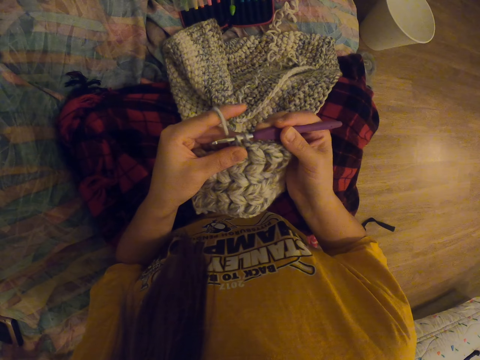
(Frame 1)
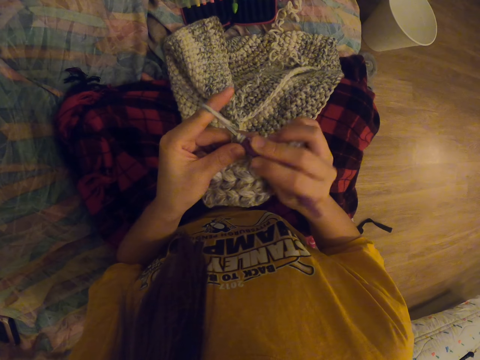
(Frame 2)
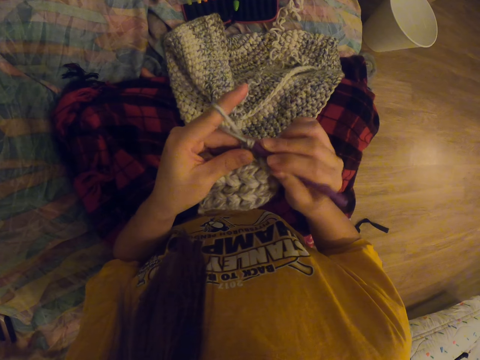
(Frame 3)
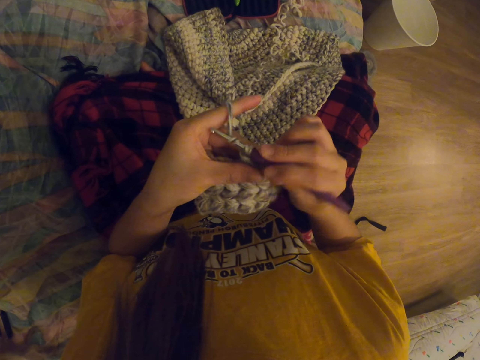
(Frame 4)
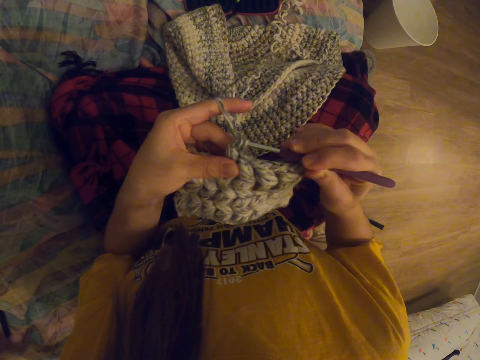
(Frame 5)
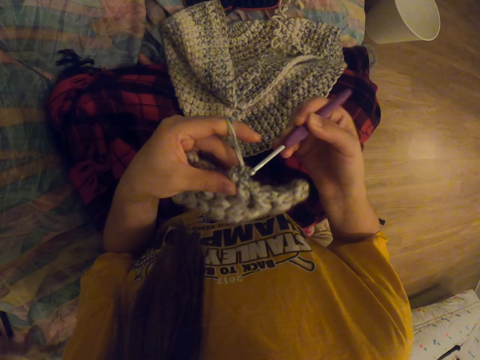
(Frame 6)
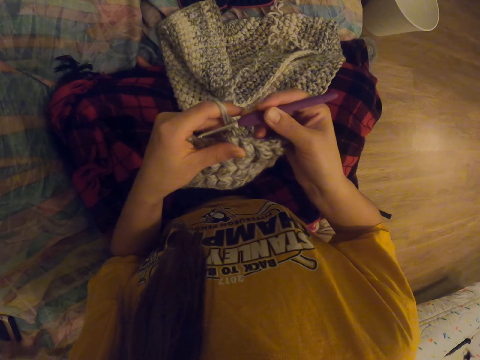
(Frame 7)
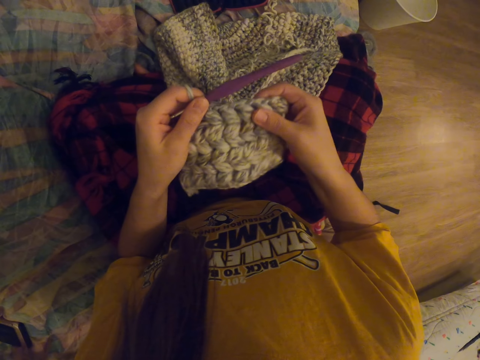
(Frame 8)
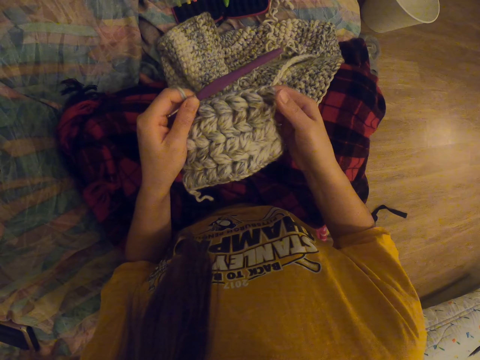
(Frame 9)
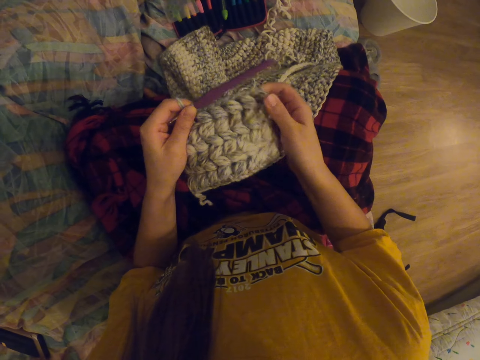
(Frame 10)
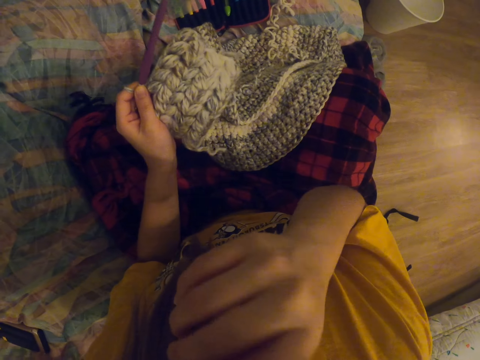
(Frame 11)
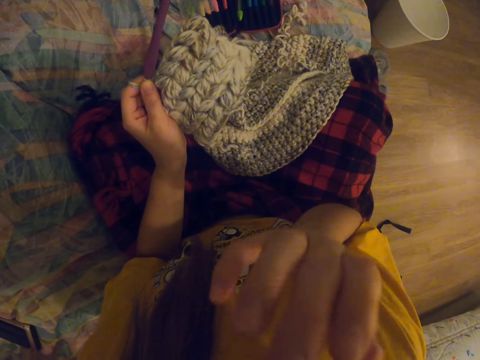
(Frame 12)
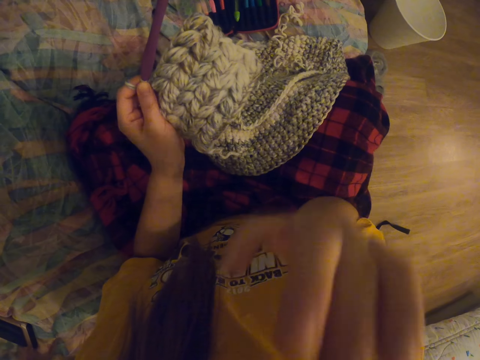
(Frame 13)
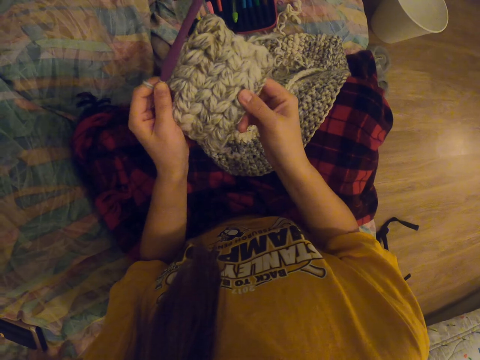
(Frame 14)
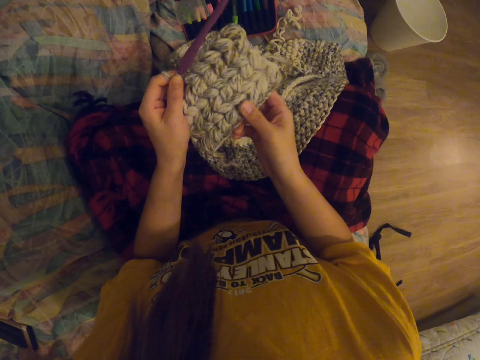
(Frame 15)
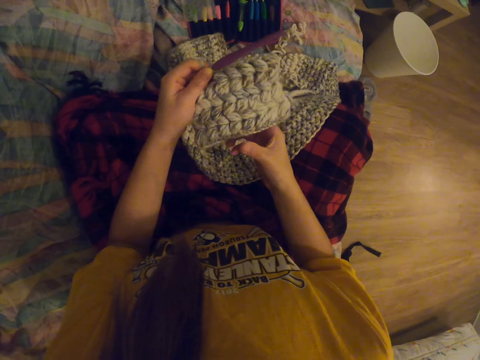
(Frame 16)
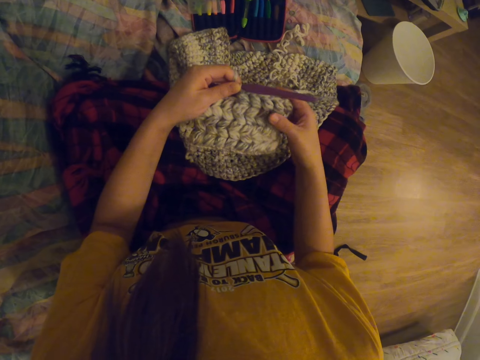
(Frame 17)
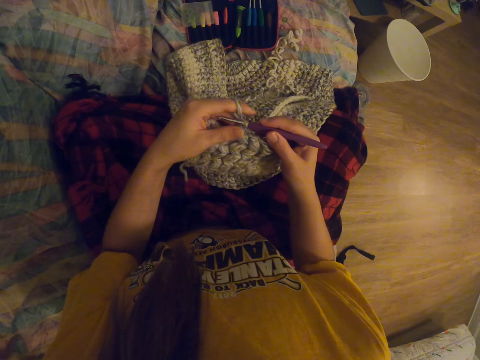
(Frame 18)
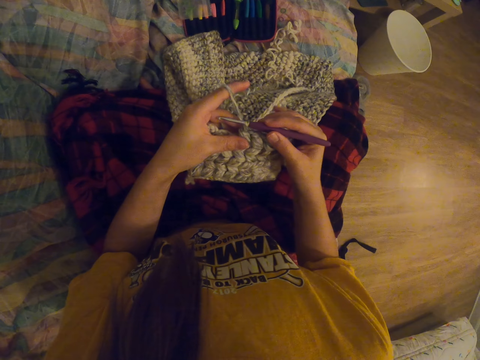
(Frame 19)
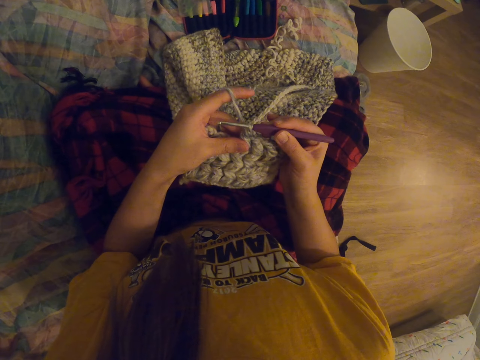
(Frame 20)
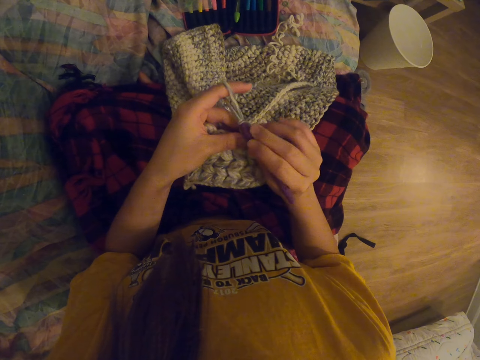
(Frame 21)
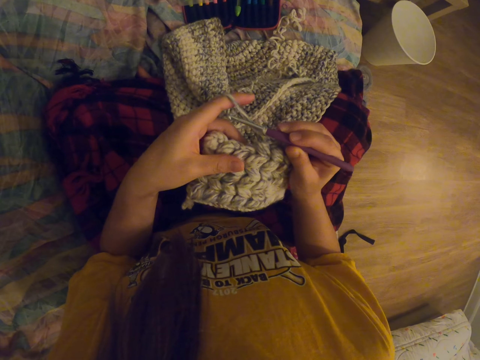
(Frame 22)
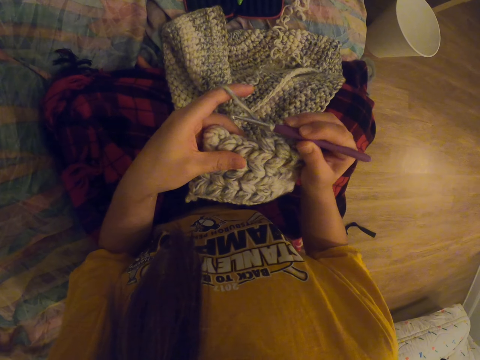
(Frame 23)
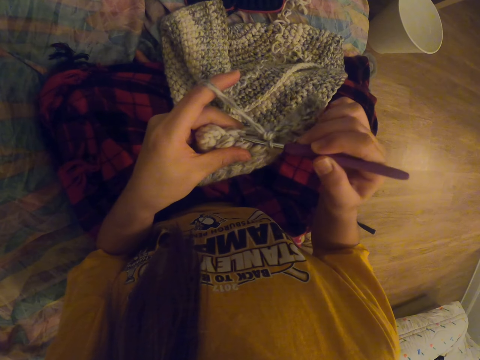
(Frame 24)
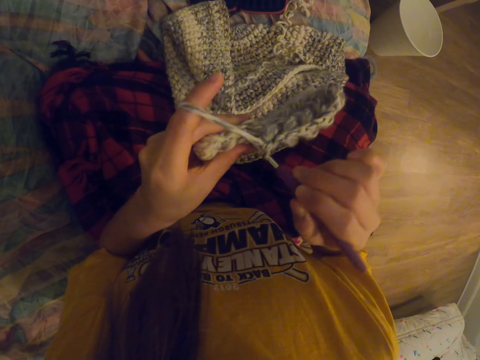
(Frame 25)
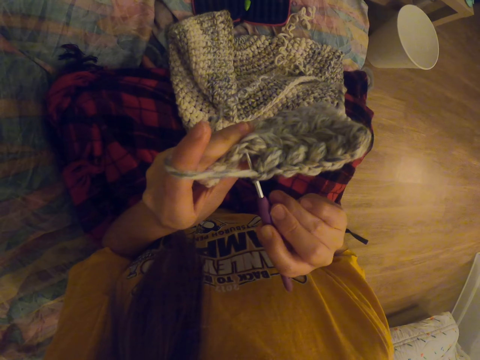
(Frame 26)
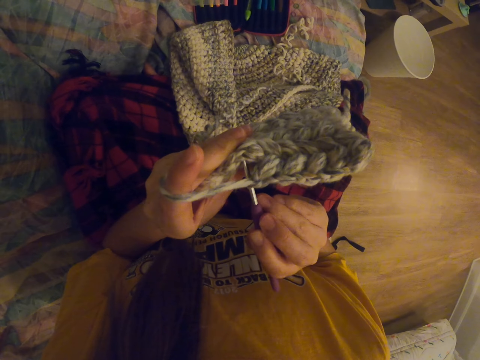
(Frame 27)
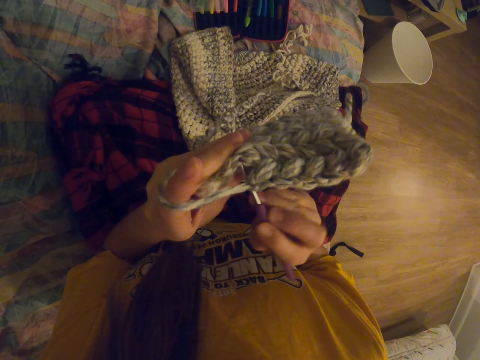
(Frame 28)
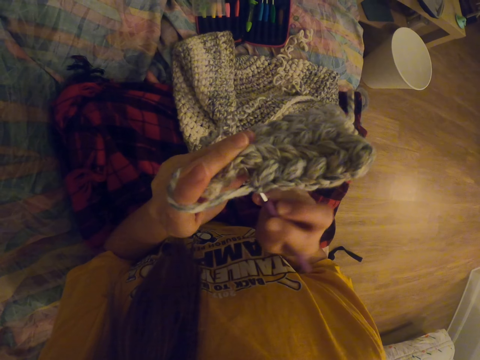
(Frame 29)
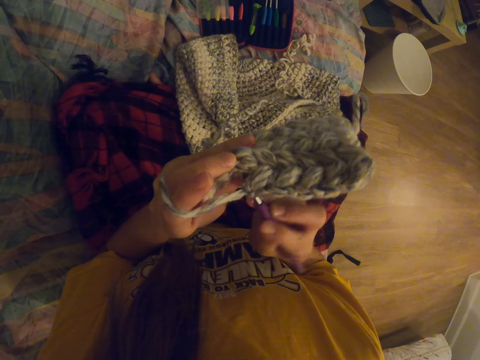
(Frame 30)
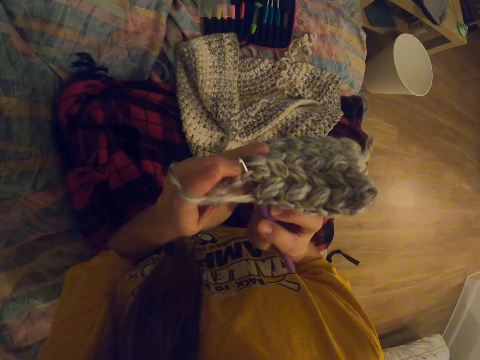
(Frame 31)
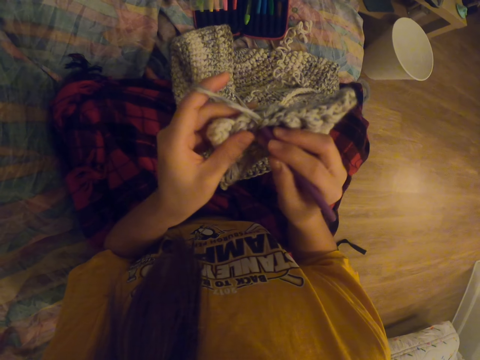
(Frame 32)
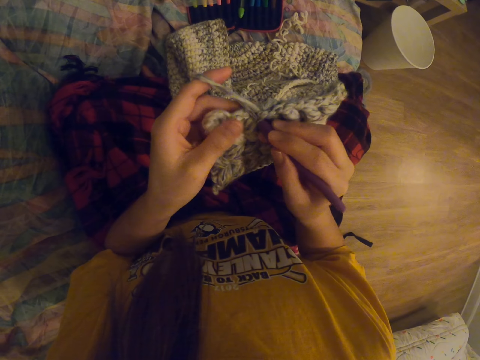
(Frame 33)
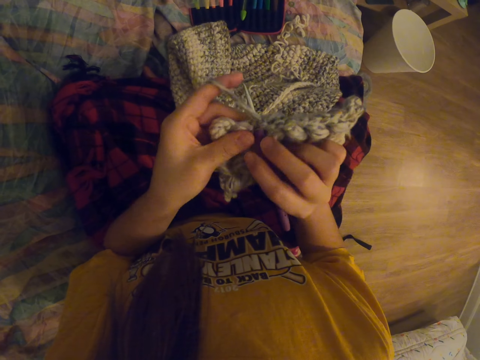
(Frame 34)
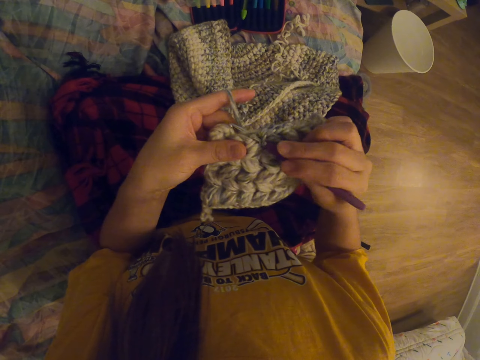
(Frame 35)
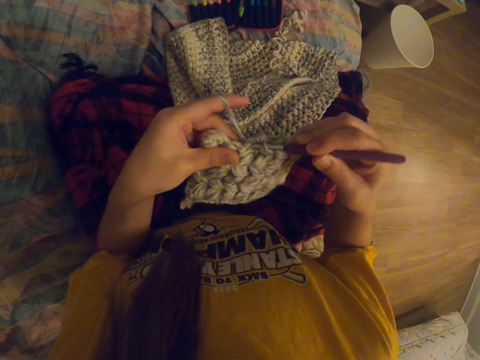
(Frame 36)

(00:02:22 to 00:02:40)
The camera wearer straightens fabric. They feel the garment. They itch their face. They hold their face. They straighten the fabric. They crochet the fabric.

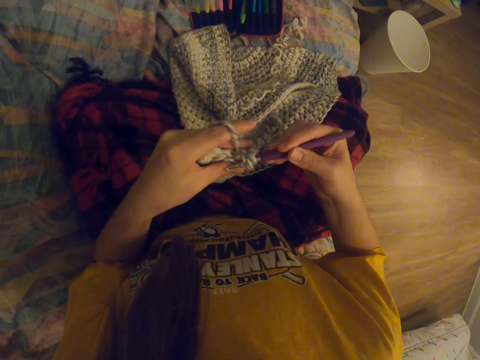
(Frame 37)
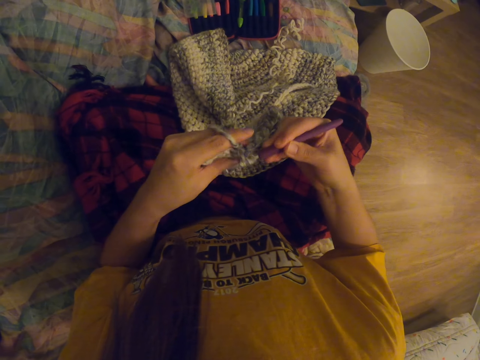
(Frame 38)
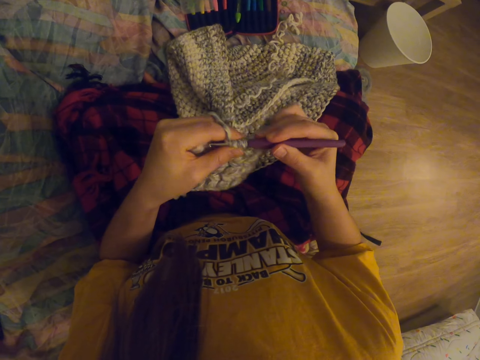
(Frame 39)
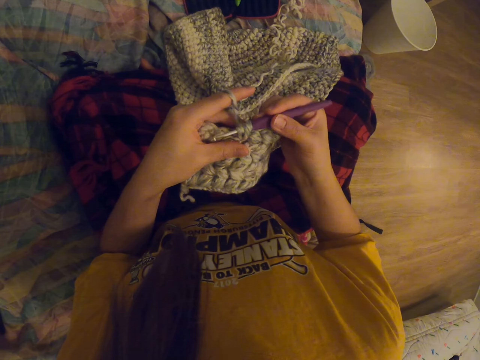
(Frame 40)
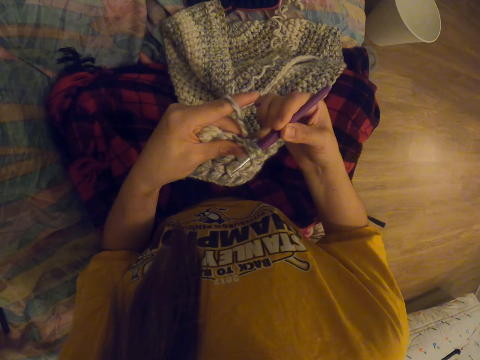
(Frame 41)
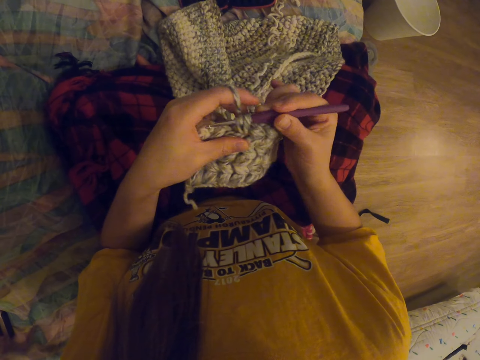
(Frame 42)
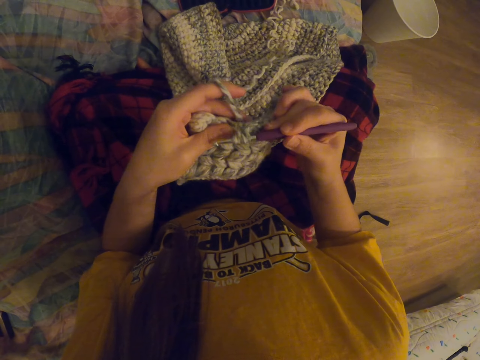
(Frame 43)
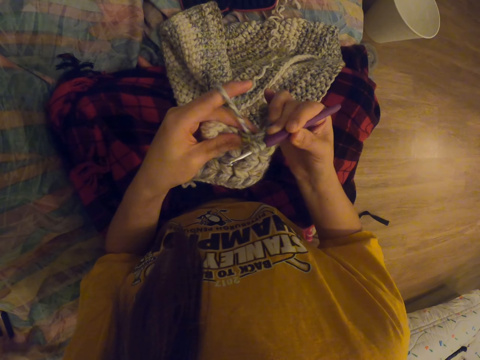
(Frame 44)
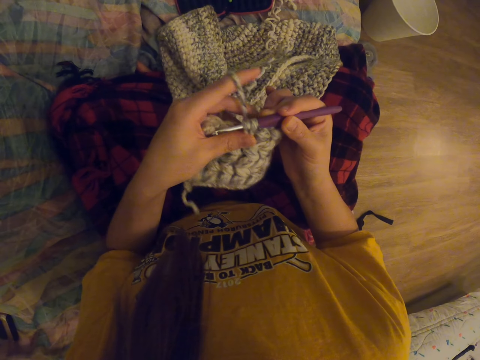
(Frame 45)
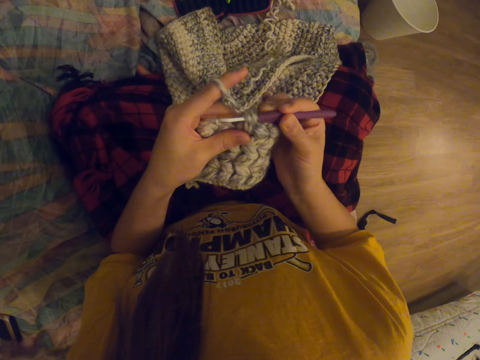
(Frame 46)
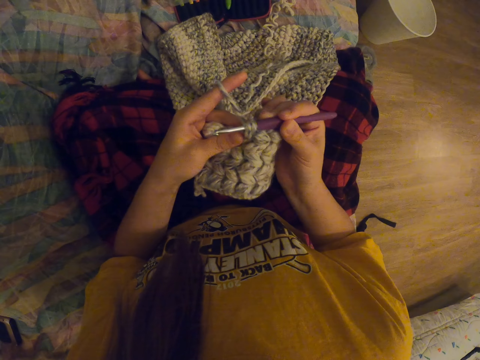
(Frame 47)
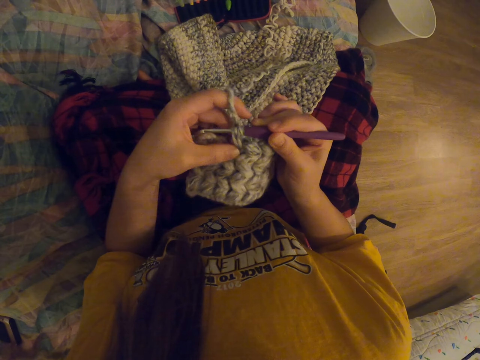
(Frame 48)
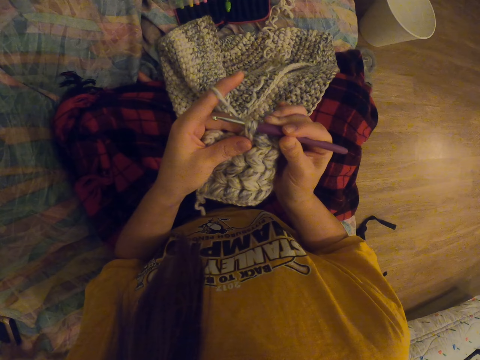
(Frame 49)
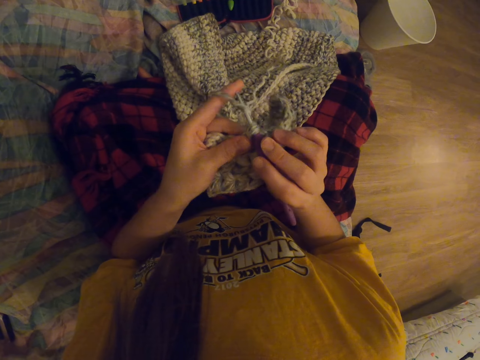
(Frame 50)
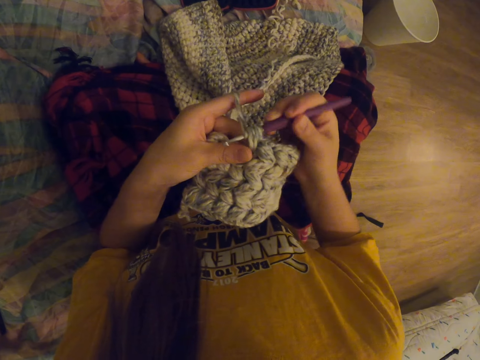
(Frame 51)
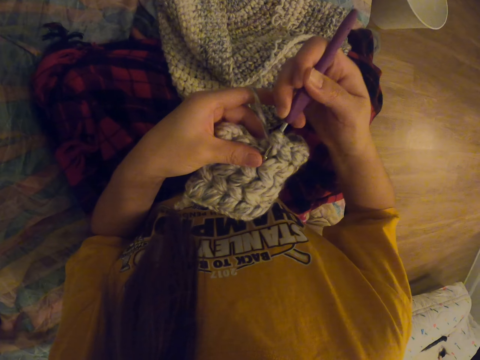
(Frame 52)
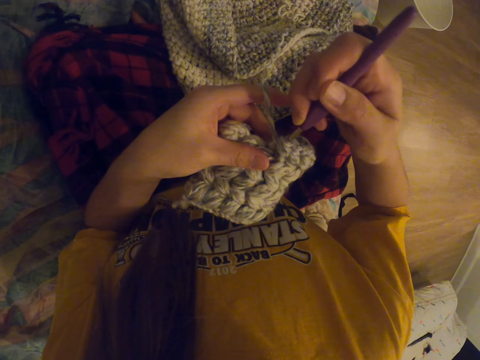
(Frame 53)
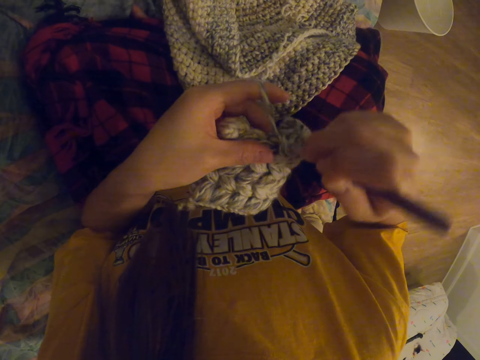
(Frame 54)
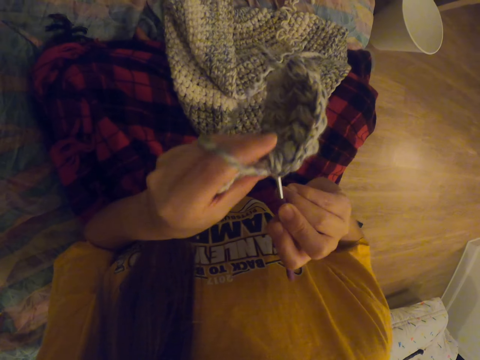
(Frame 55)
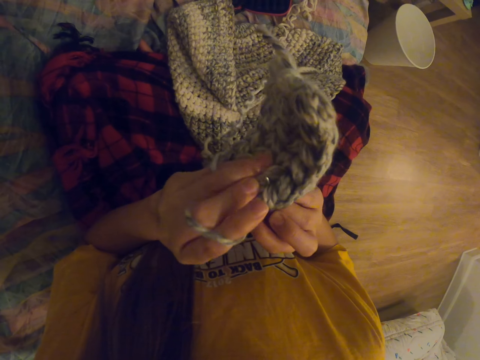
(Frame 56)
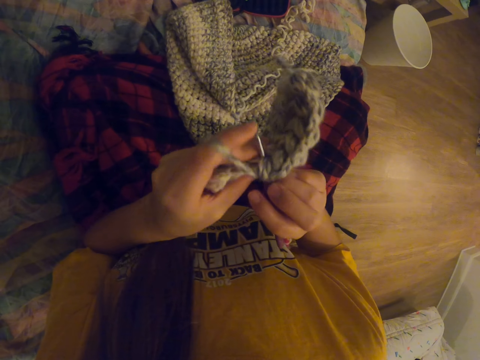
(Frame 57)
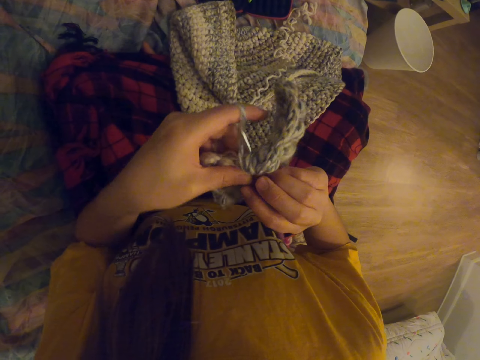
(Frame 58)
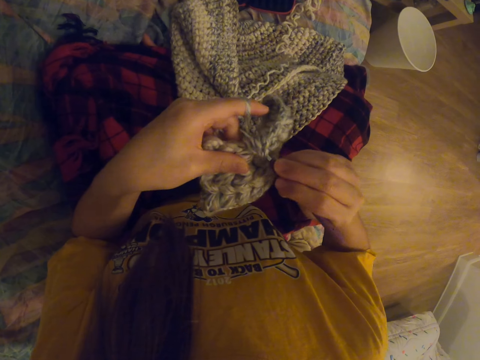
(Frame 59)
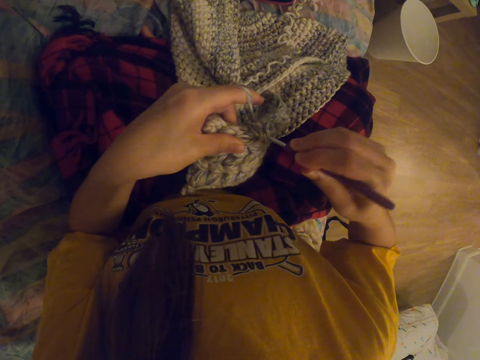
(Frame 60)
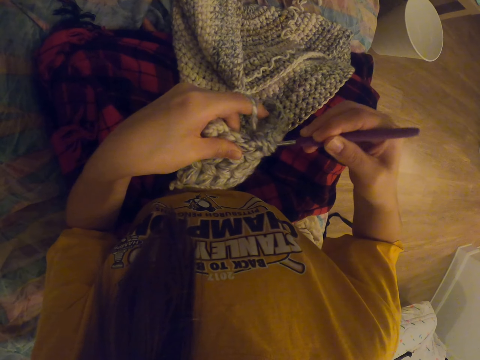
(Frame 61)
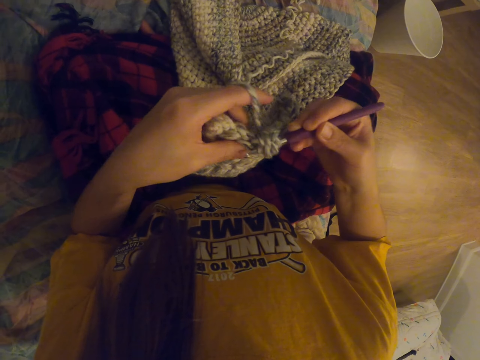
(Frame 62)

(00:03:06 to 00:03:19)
The camera wearer tightens thread on the fabric. They crochet the fabric.
